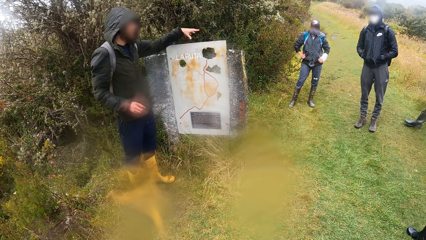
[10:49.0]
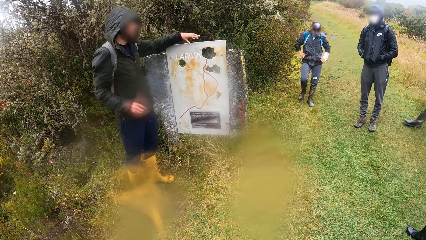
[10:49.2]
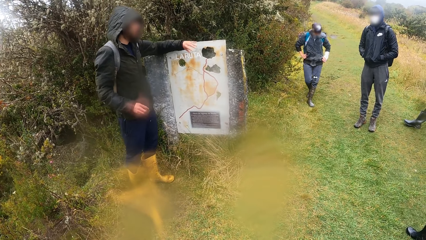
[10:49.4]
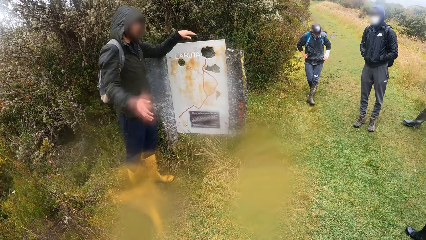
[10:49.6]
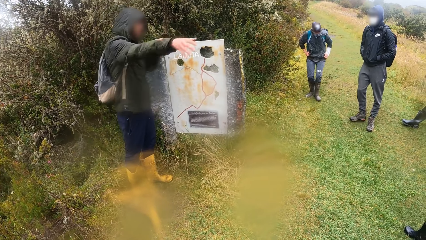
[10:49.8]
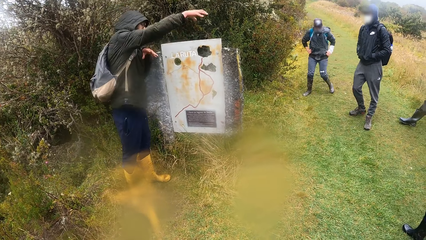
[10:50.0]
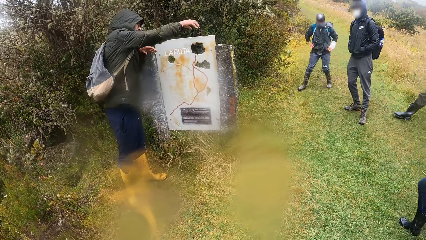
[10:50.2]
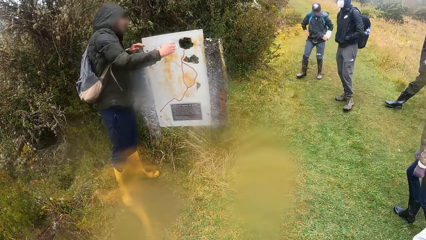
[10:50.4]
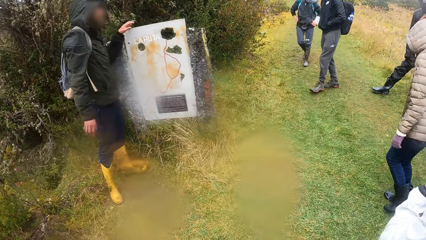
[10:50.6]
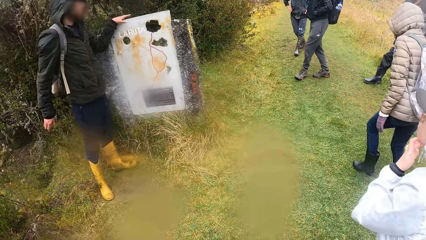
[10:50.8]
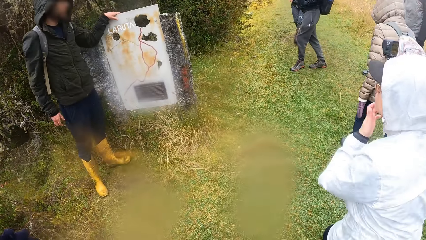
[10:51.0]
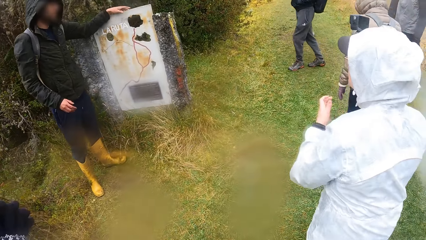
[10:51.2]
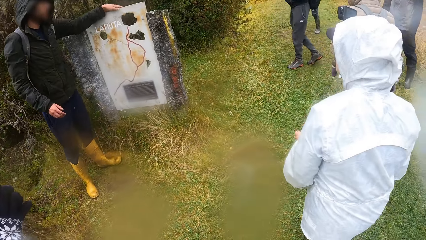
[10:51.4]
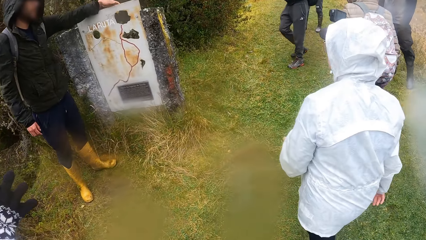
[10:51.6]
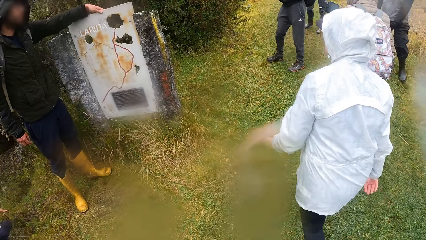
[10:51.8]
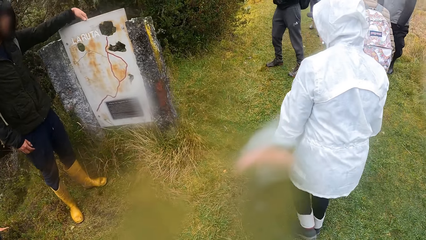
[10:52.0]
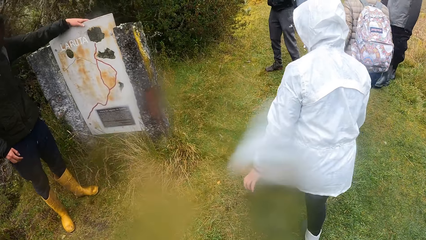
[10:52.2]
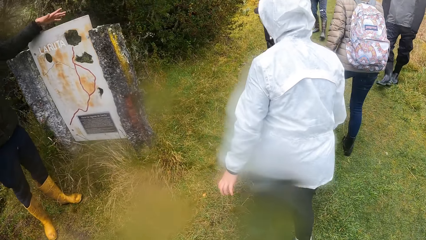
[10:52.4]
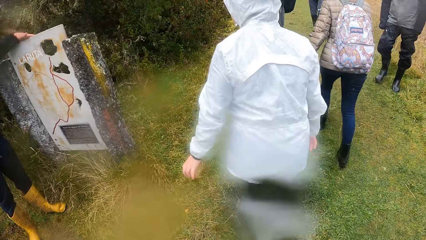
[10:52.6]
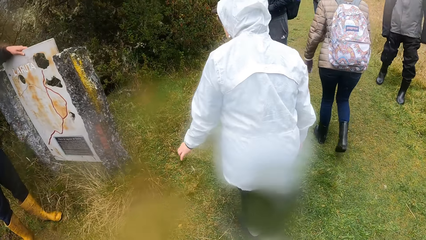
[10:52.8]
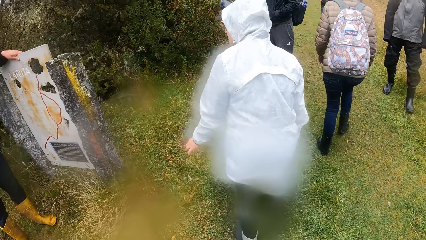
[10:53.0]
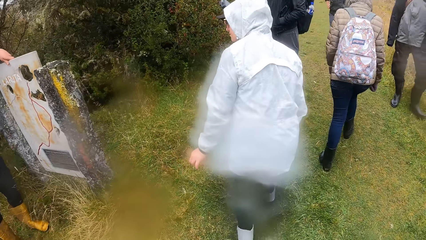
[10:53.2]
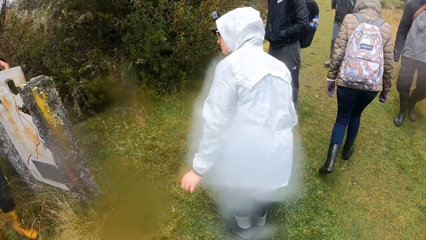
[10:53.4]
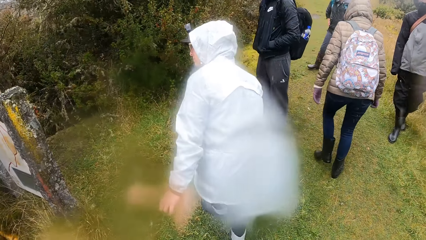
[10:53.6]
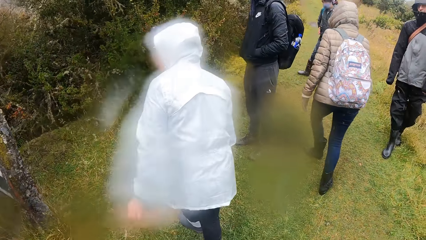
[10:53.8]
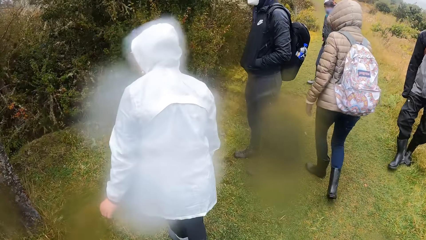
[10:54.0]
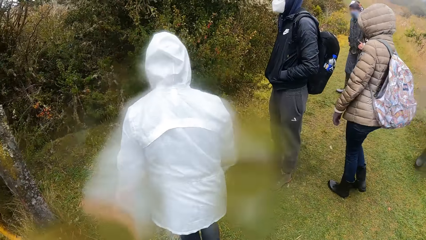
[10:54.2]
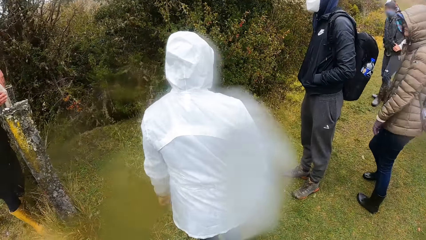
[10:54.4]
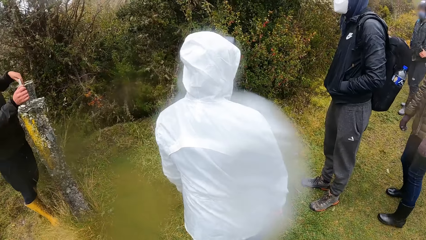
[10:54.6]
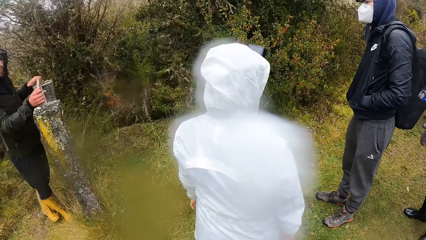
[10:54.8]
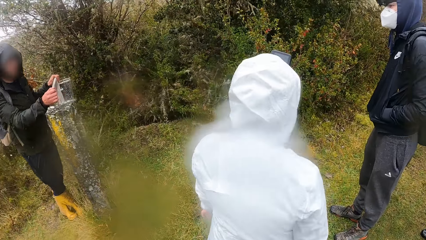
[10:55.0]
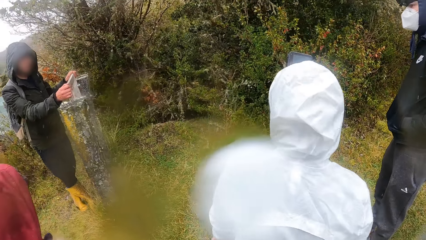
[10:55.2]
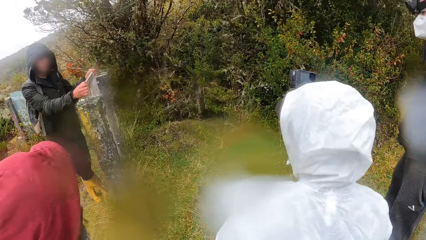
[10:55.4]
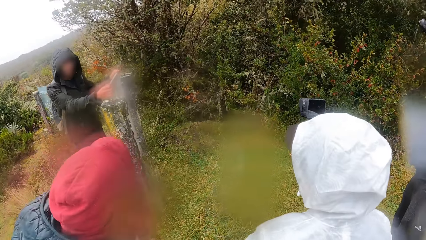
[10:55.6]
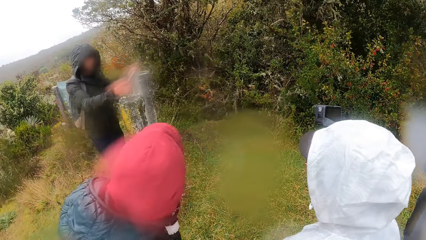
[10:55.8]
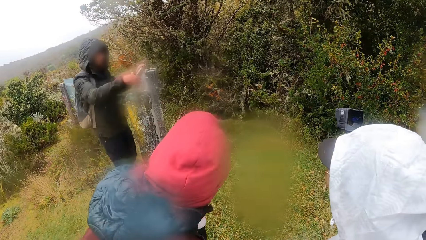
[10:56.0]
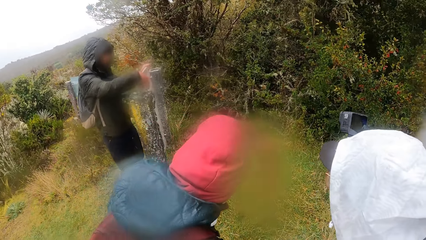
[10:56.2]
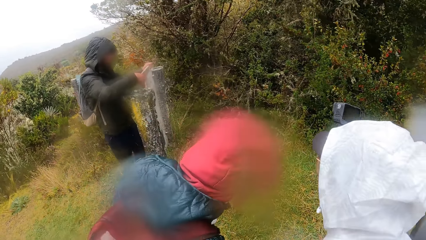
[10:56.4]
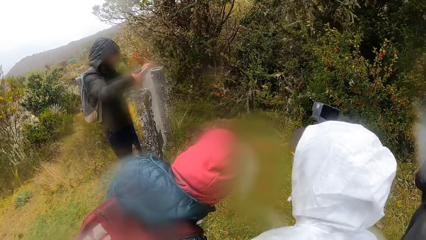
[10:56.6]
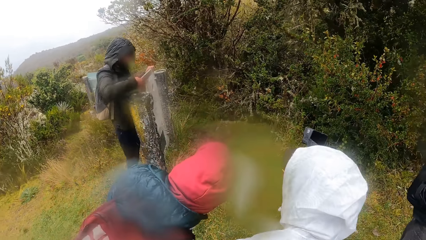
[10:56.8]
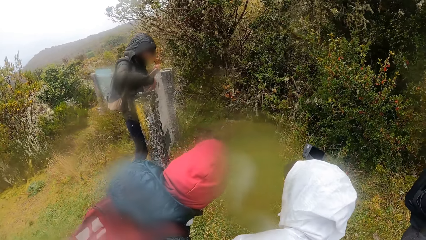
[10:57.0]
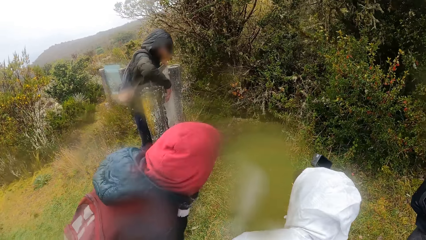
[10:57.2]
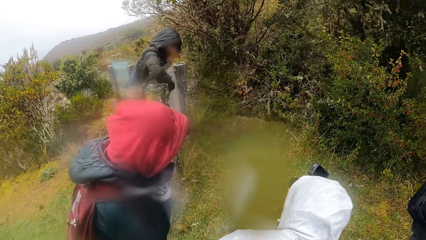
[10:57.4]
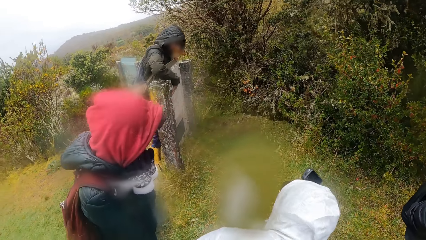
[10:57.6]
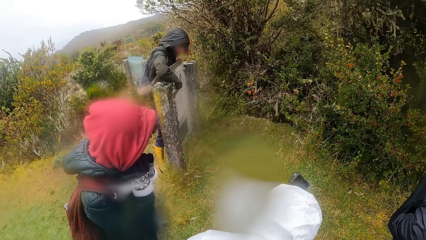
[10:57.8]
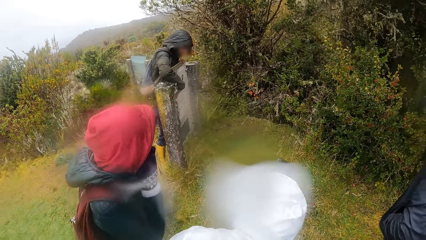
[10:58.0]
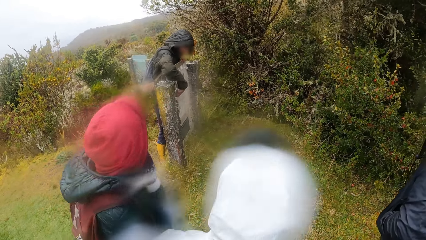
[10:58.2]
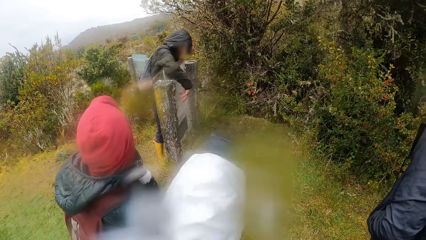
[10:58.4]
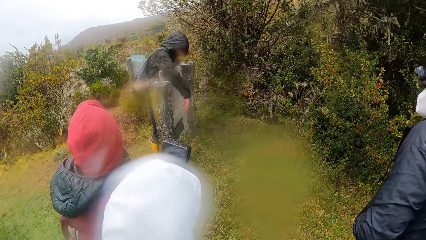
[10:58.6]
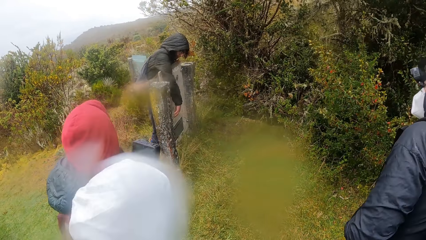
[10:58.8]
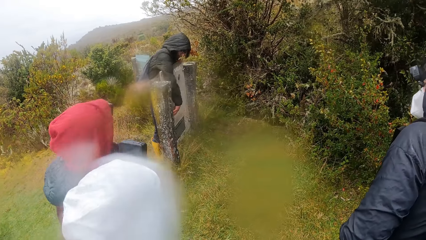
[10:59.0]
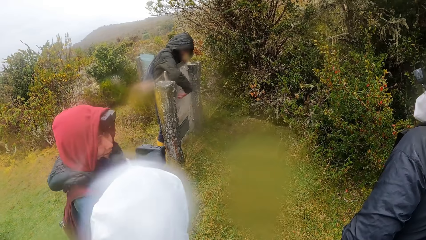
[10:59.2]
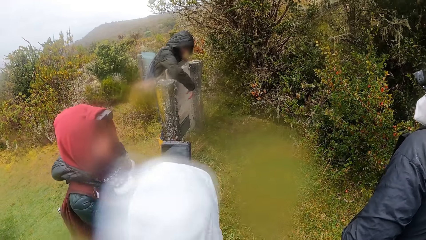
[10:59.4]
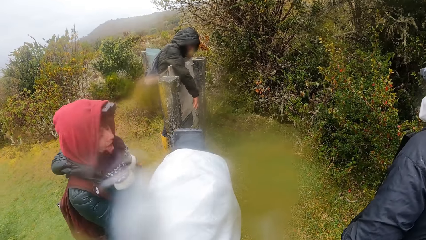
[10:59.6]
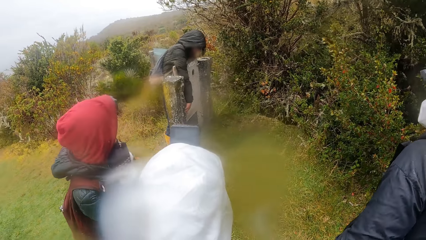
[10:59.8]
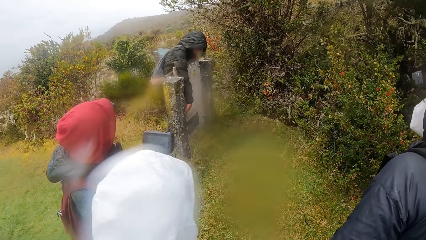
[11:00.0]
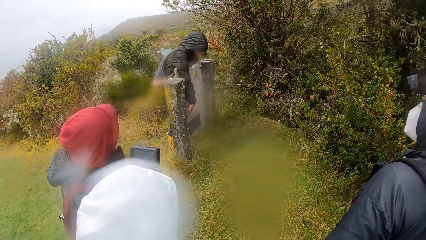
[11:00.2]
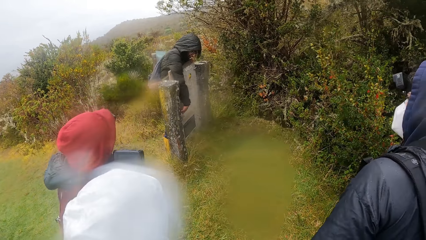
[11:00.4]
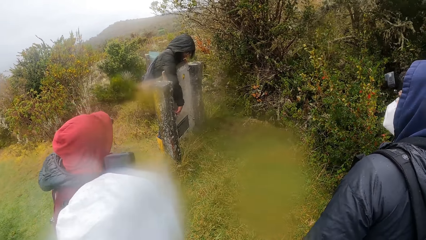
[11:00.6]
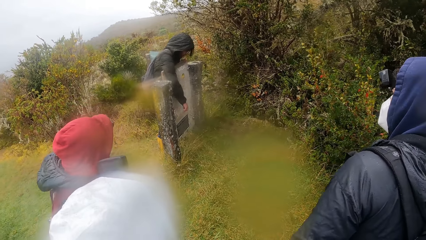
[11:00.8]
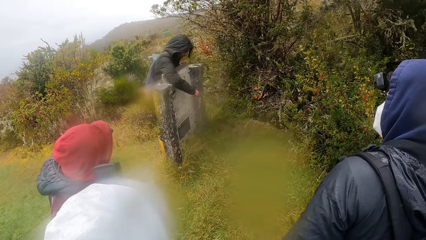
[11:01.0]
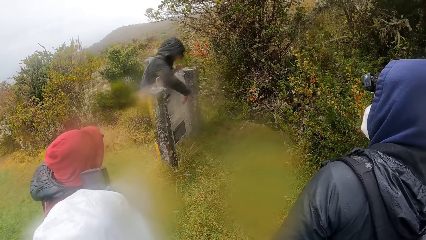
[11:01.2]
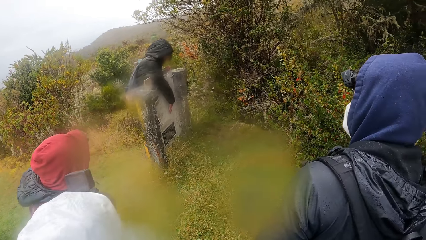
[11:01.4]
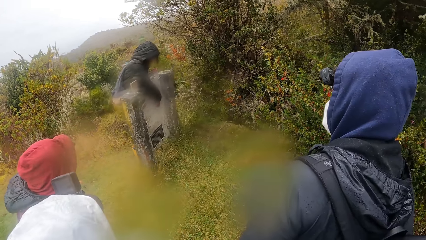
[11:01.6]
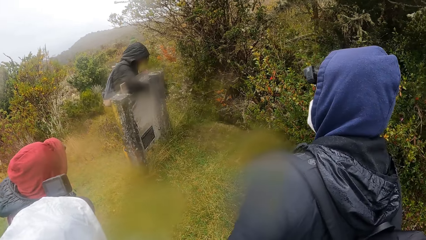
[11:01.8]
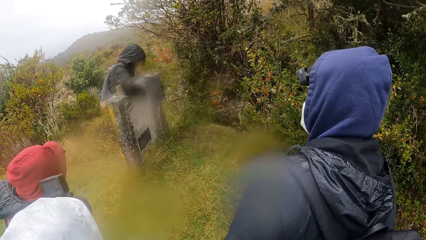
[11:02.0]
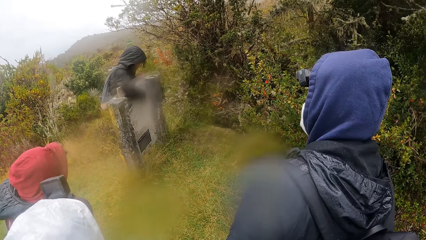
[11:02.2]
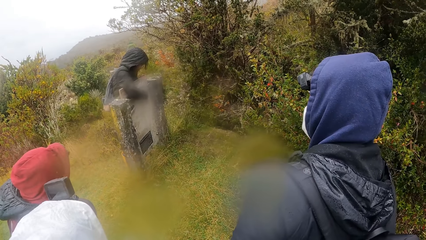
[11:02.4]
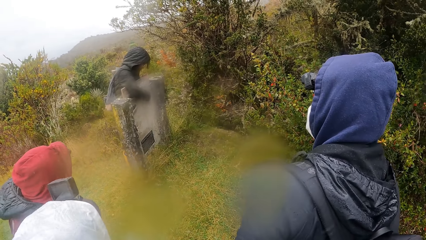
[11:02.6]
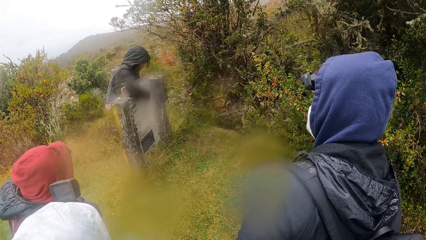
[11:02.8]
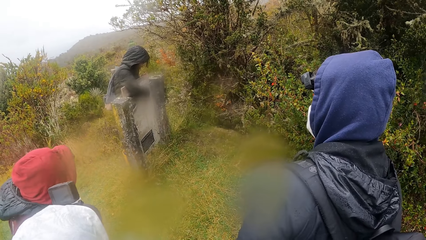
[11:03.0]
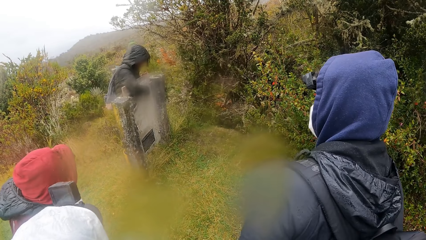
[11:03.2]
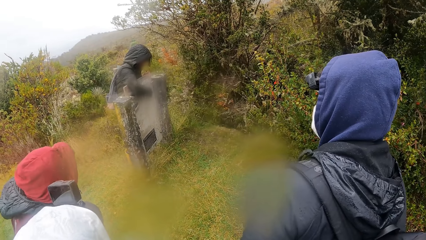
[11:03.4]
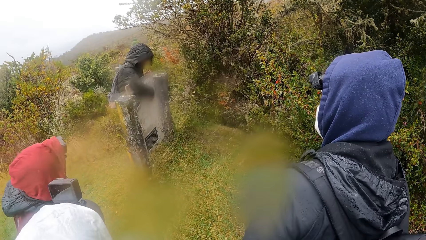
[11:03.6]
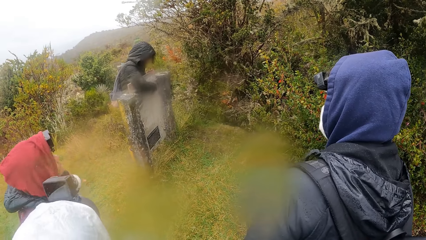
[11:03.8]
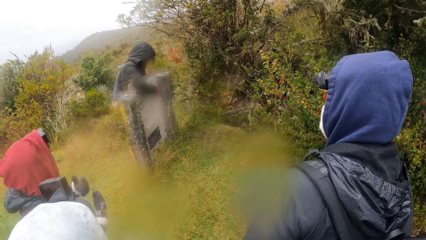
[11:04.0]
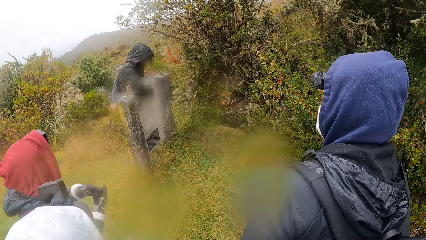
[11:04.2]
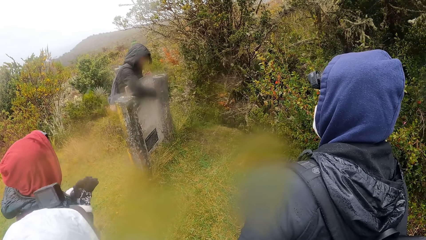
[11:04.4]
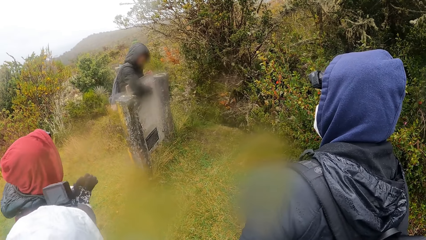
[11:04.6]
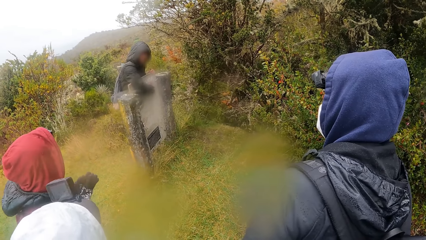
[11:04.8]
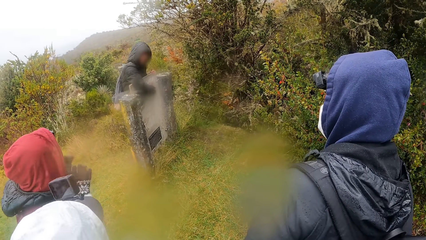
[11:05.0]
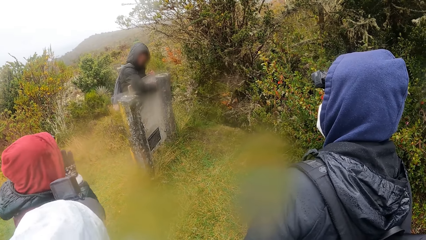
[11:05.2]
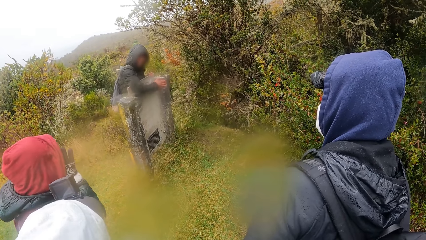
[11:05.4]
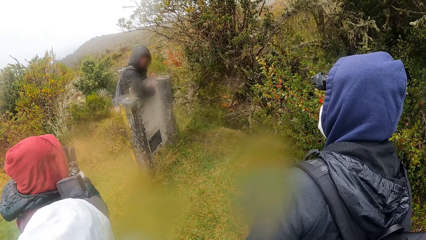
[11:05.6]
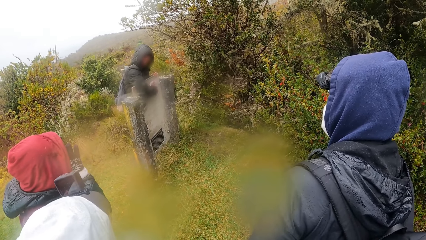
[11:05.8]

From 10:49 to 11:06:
The man makes a hand gesture with his right hand. The camera wearer rubs the stone with his left hand. He walks on the grass. He focuses on the man. The man makes hand gestures on the stone.
